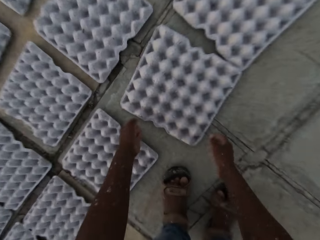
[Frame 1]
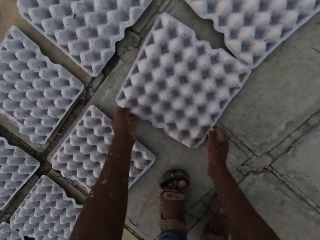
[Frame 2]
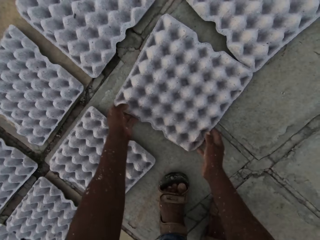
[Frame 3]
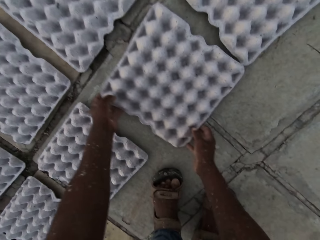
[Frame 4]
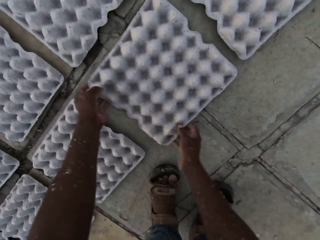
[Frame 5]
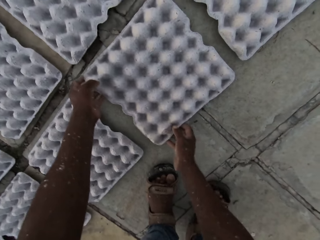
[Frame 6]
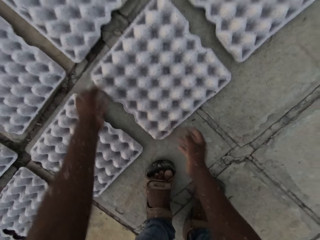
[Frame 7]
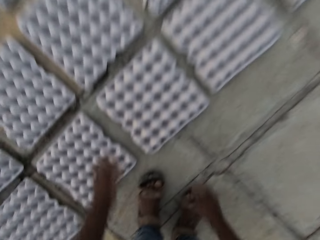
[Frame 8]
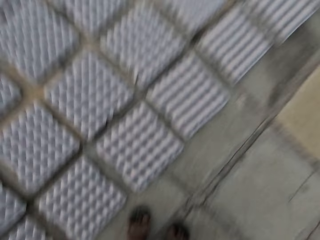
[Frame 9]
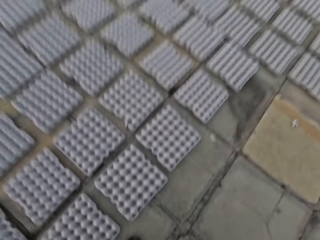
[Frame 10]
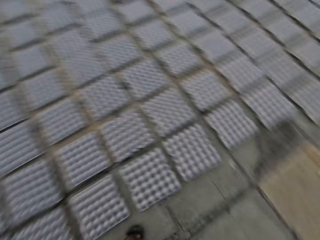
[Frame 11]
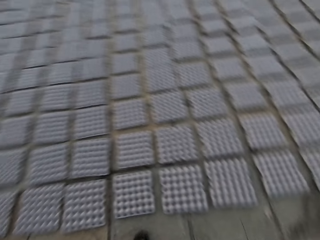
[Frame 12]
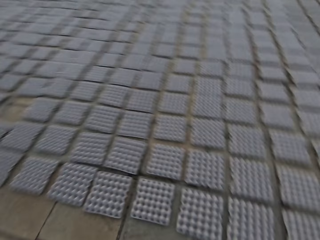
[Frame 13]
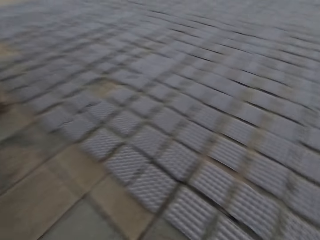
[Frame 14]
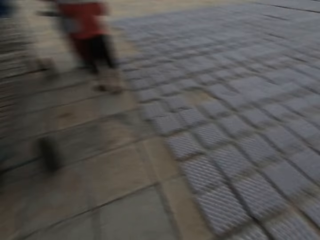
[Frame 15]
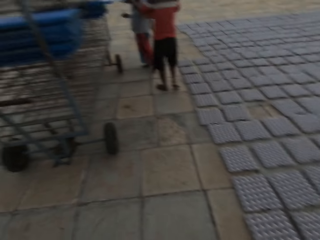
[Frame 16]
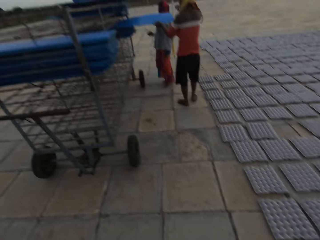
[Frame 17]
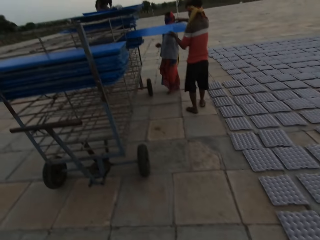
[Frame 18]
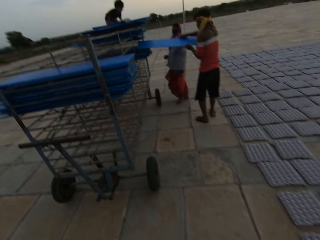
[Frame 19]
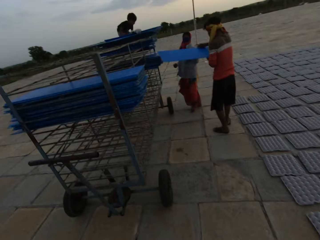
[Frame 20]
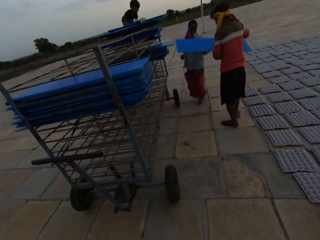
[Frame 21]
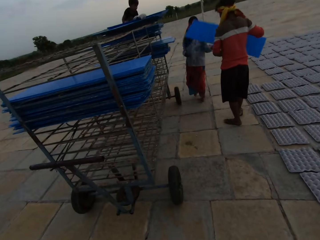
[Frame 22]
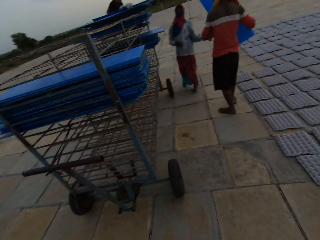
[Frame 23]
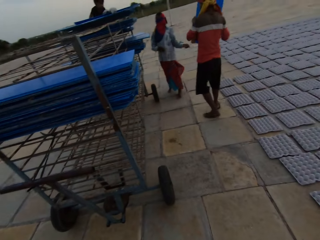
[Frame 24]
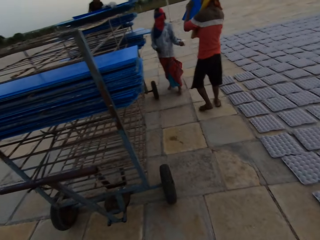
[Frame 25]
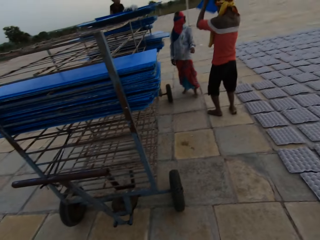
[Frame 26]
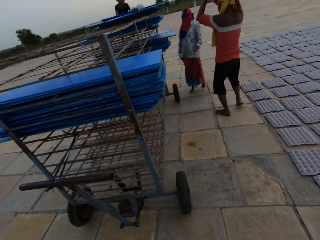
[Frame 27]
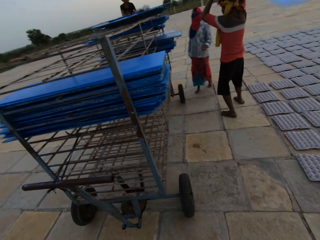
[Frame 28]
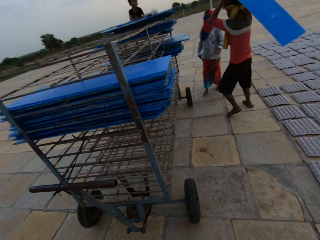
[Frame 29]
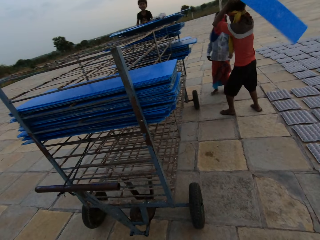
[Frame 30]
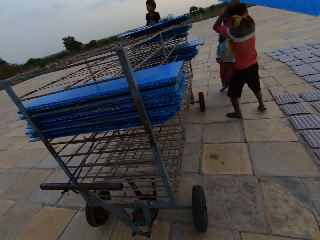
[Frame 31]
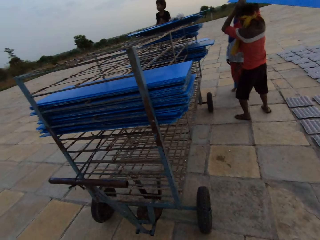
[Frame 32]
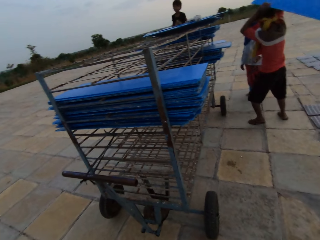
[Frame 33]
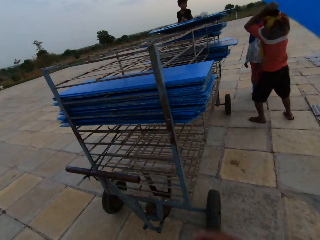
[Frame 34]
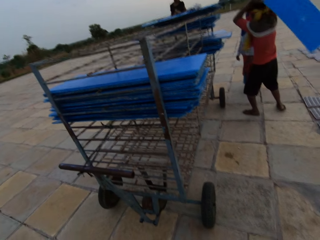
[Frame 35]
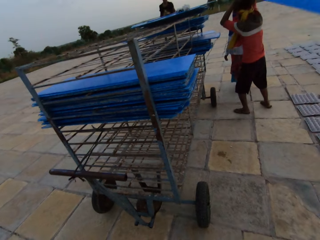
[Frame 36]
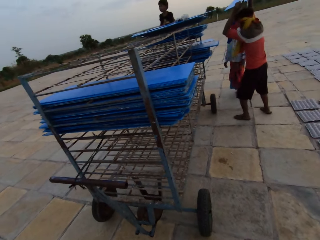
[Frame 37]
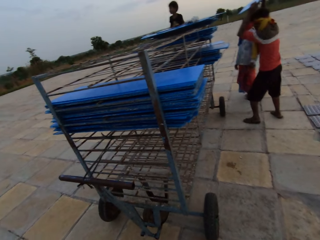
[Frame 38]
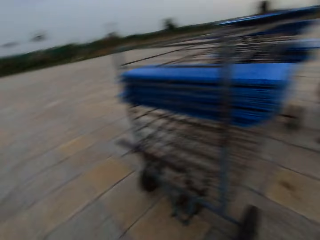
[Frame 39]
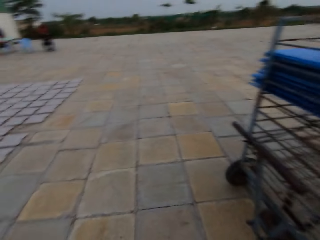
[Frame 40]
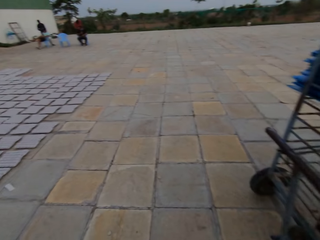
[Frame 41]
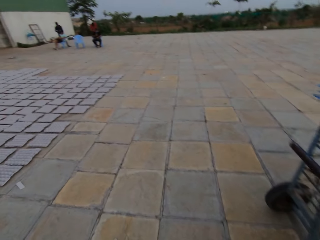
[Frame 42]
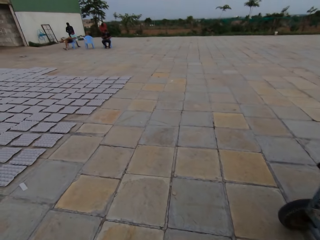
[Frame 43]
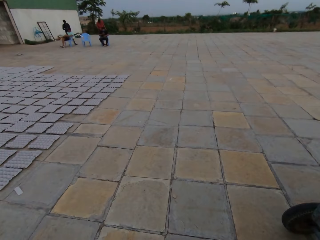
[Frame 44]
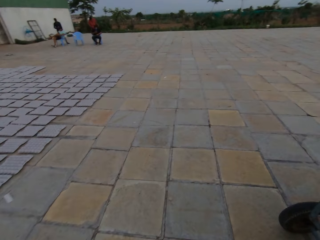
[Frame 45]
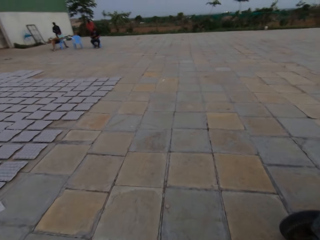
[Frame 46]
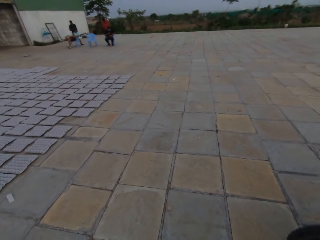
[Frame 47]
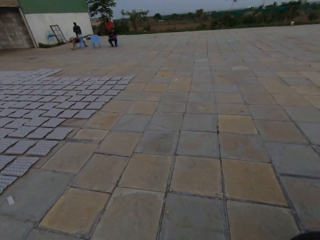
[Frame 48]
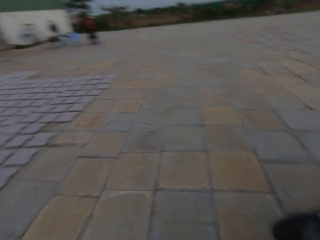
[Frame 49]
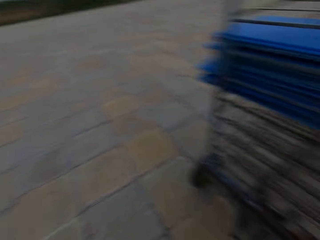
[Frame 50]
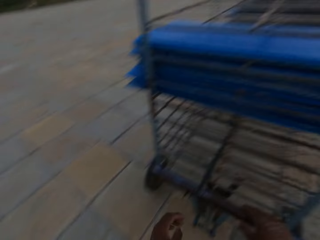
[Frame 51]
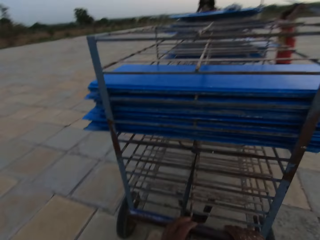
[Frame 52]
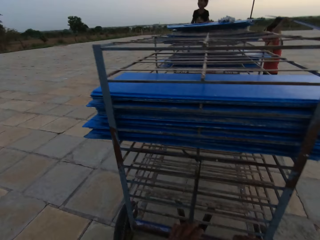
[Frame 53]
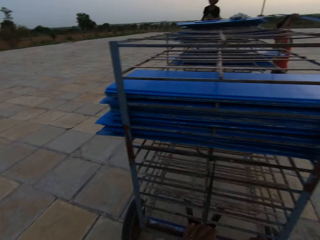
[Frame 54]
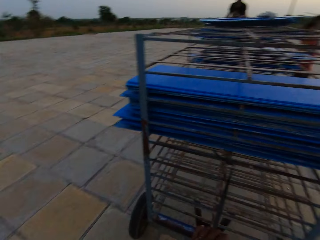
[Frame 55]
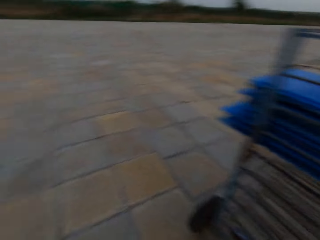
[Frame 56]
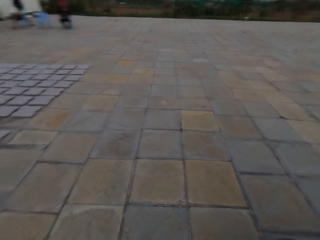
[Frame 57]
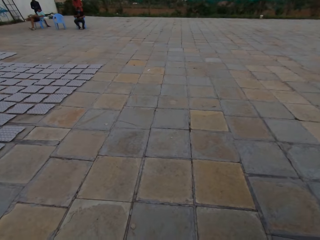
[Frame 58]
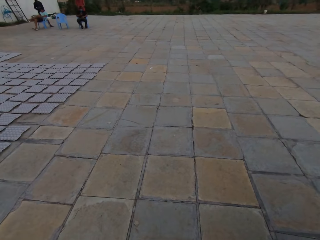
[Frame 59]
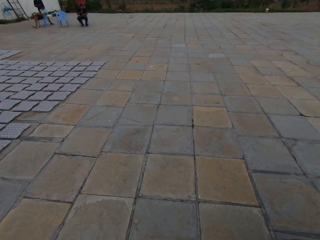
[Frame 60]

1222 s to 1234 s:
The camera wearer adjusts an egg crate on the ground with his hands. He looks around. The man picks a plastic board from the rack with his hands.

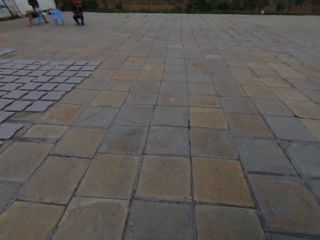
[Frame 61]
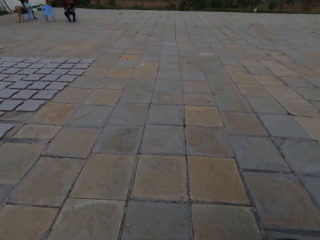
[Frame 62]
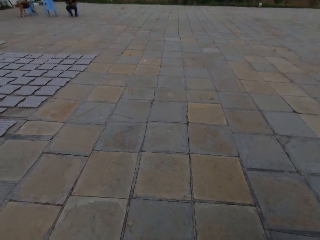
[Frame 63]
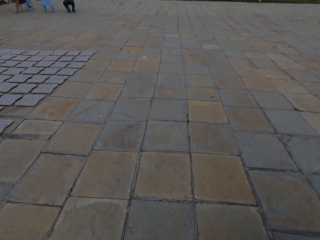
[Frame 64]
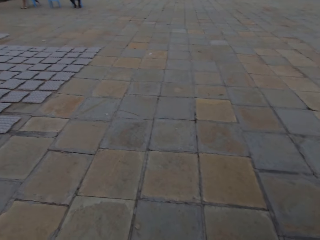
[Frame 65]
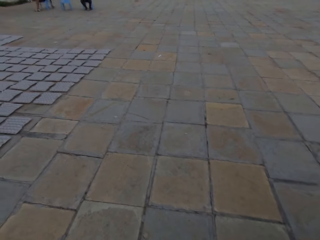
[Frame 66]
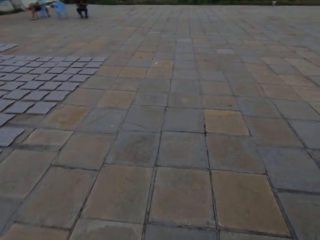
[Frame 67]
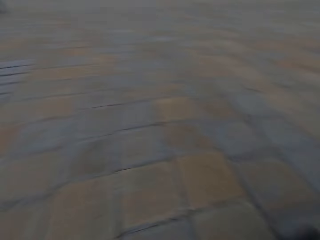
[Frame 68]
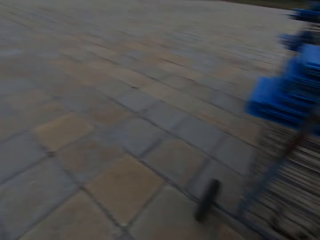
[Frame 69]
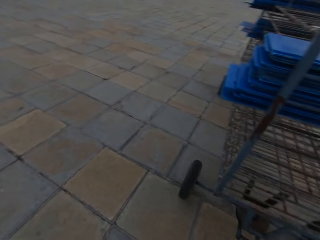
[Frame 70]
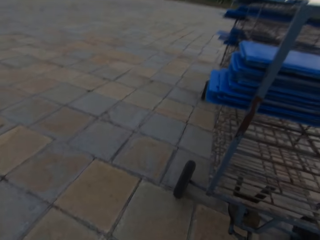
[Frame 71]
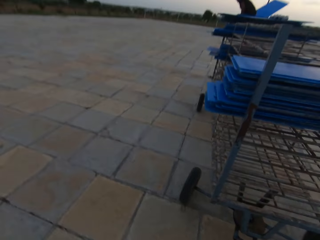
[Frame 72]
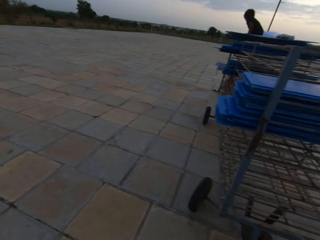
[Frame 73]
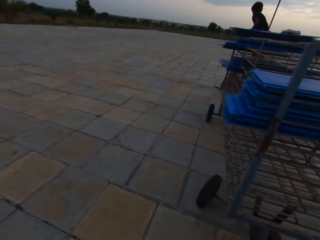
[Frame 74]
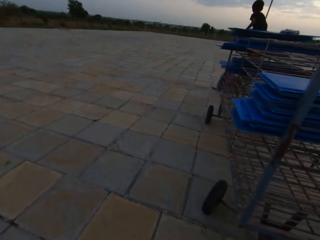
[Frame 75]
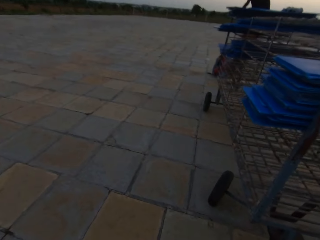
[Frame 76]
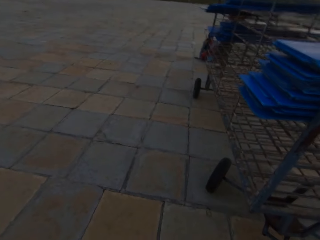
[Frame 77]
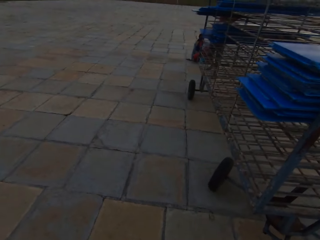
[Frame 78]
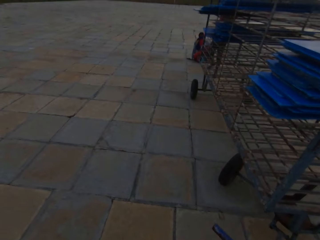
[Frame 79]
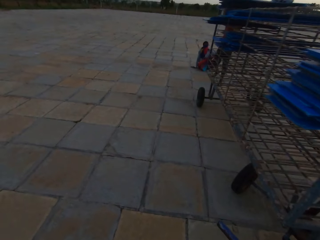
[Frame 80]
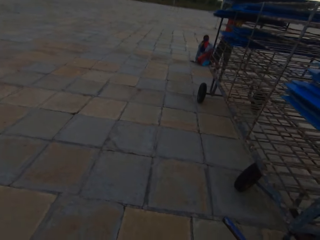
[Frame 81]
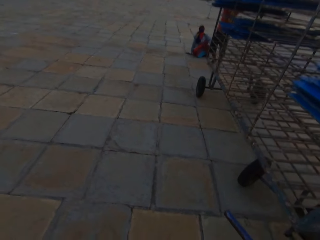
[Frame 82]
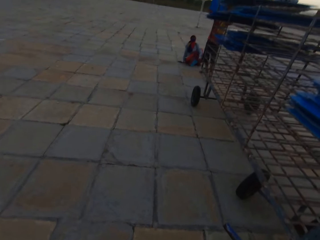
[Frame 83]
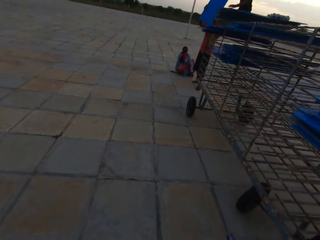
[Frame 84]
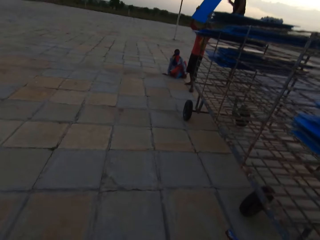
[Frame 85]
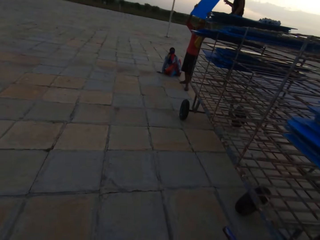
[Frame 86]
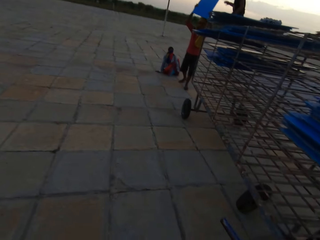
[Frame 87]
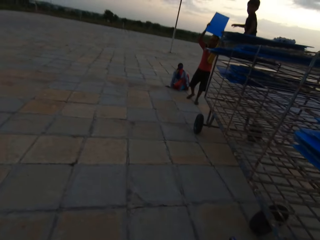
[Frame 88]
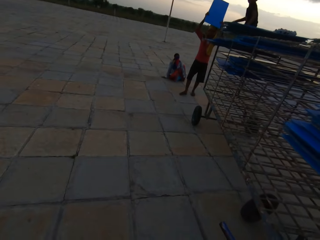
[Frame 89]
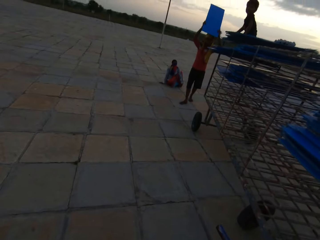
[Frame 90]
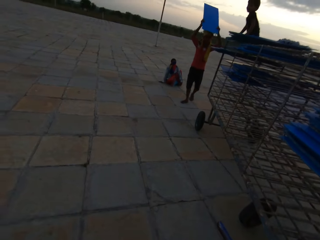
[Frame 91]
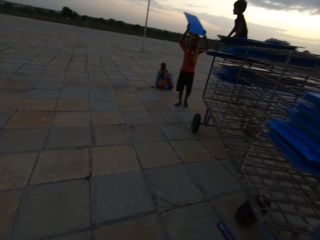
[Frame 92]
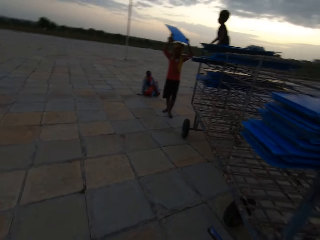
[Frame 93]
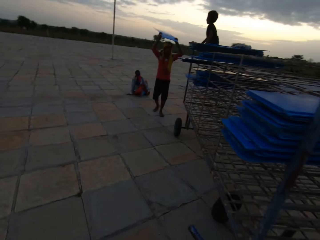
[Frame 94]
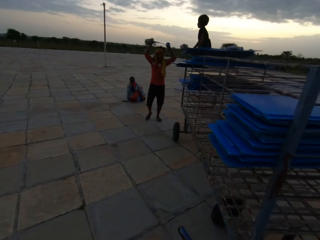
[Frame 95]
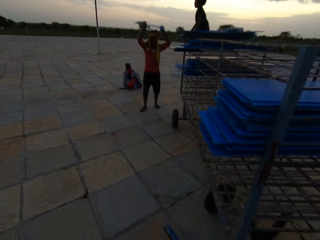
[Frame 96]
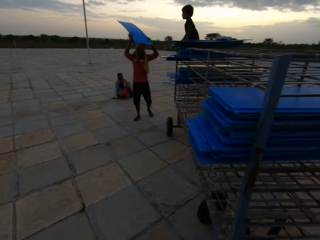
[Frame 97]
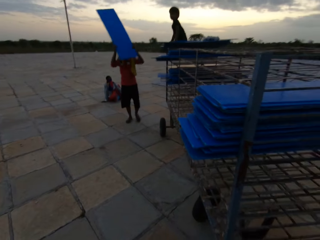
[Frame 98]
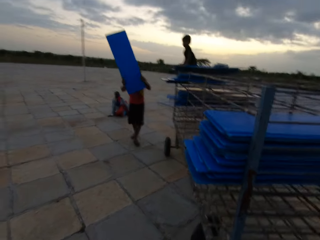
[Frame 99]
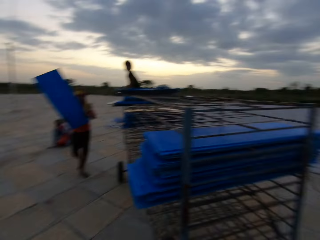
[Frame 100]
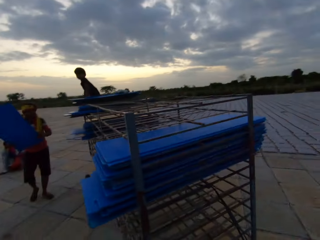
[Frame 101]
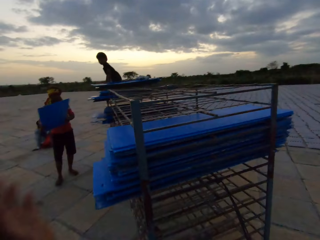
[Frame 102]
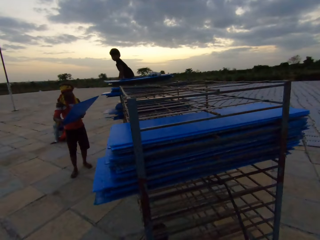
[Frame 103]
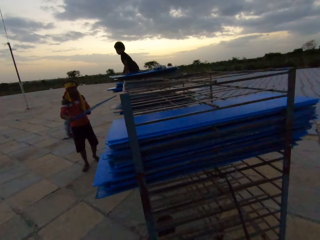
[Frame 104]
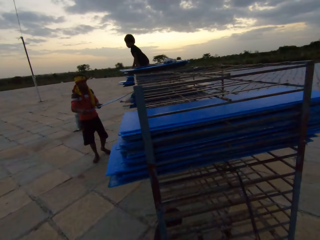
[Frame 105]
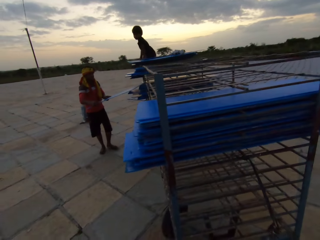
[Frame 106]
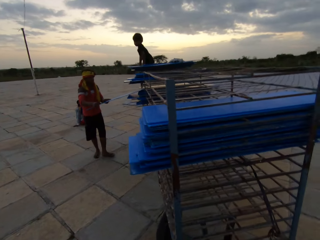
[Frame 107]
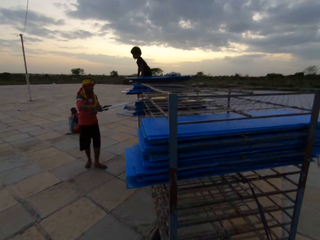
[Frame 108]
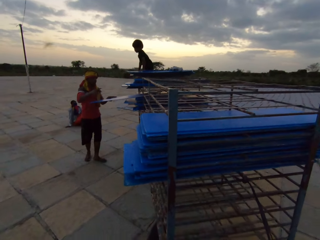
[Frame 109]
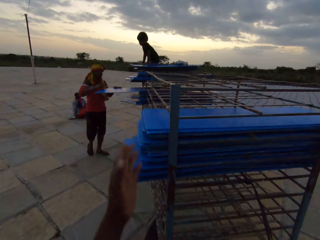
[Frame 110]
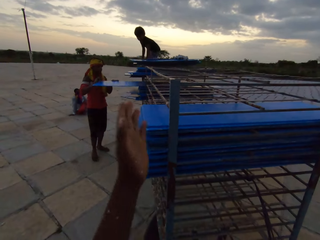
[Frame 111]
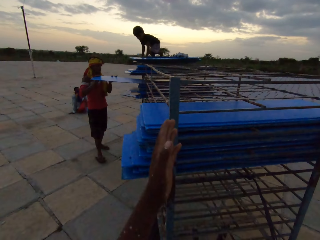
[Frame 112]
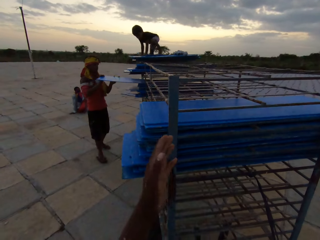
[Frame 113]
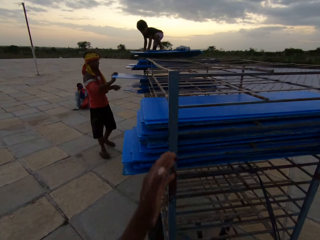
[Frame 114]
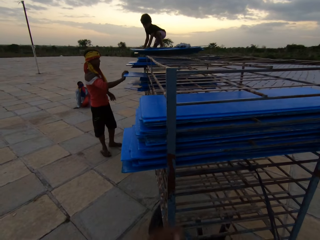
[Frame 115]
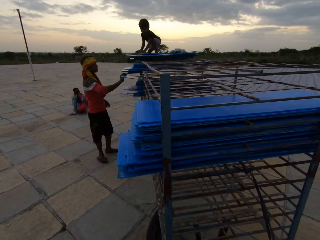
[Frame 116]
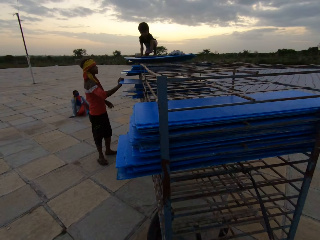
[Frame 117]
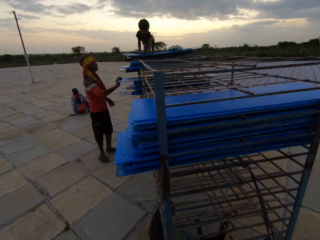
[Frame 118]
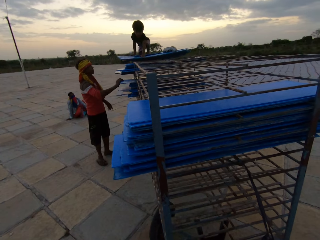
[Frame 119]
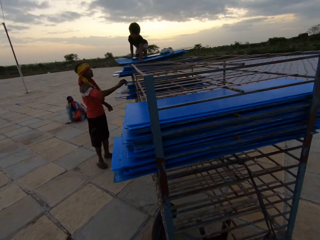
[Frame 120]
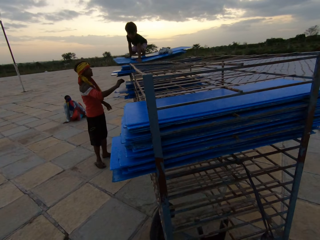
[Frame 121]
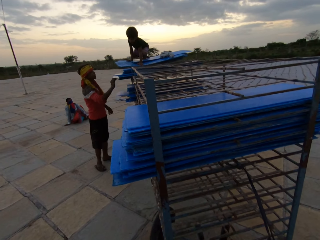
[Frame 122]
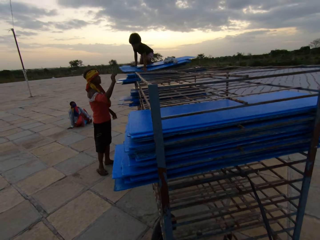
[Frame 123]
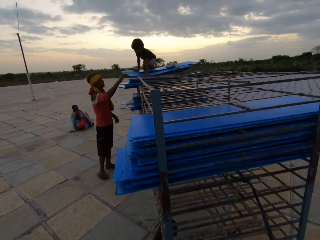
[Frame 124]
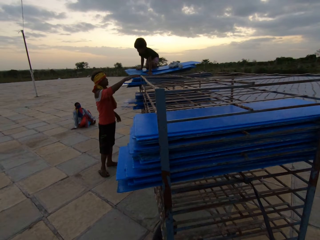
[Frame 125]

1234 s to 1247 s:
The camera wearer pulls the rack with his hands. He talks to a child. The man places the plastic board on the rack with his hands.
